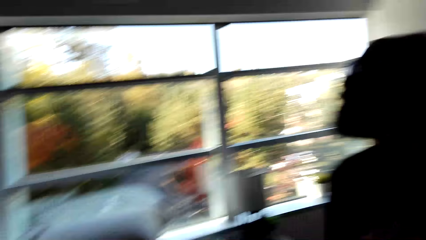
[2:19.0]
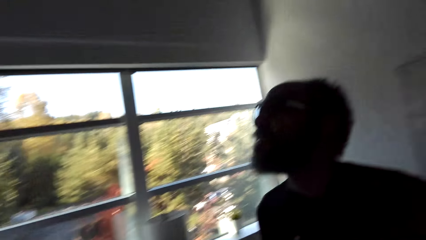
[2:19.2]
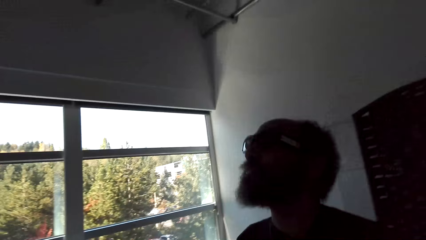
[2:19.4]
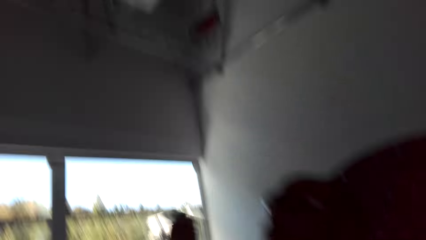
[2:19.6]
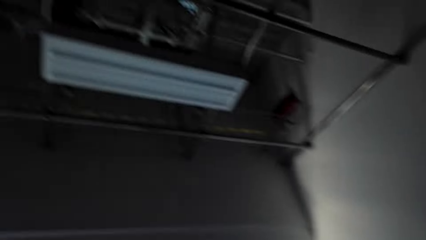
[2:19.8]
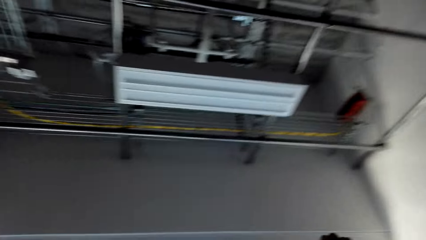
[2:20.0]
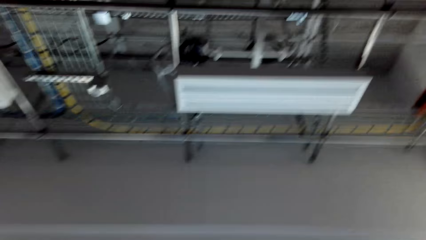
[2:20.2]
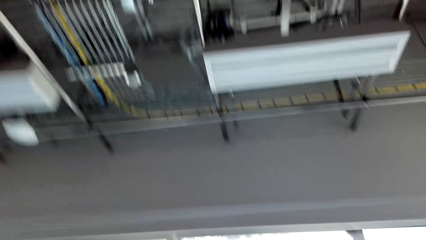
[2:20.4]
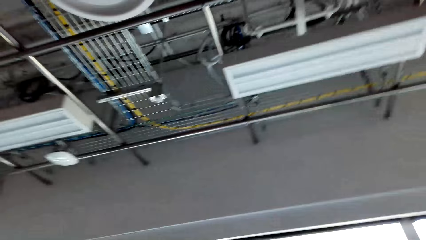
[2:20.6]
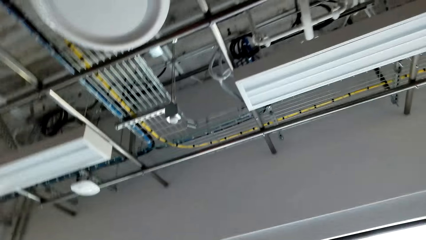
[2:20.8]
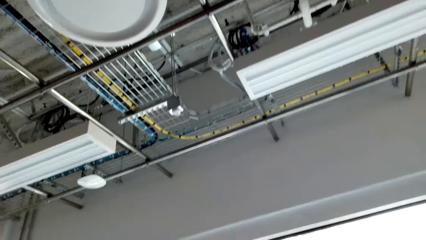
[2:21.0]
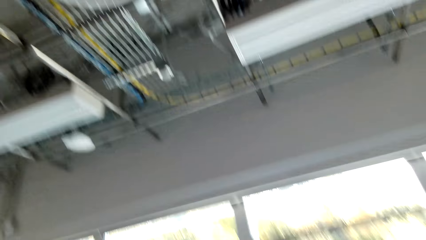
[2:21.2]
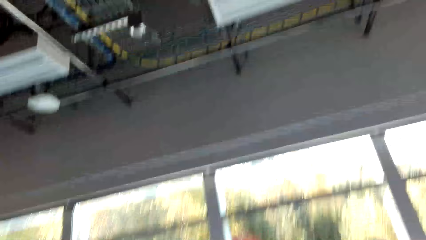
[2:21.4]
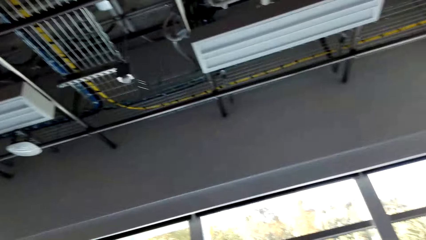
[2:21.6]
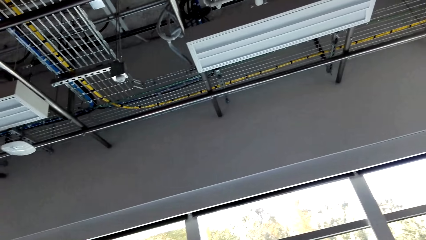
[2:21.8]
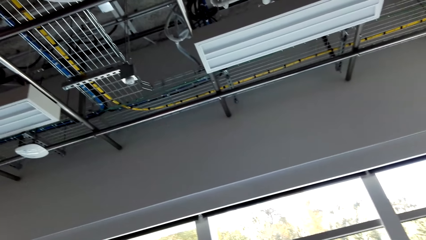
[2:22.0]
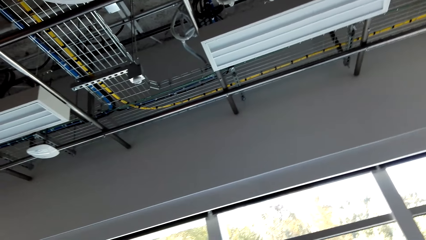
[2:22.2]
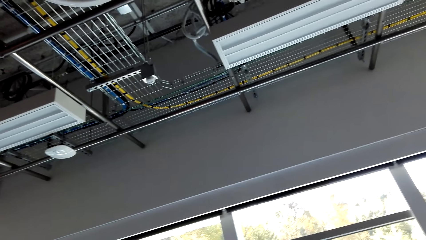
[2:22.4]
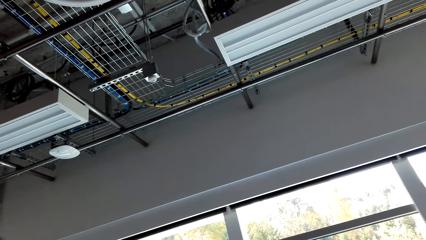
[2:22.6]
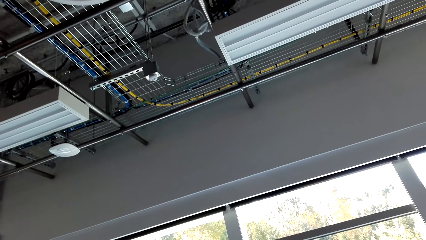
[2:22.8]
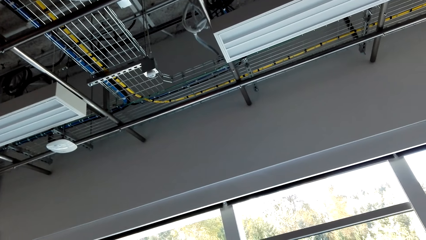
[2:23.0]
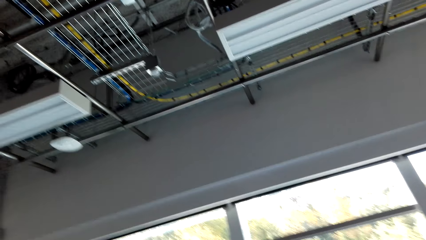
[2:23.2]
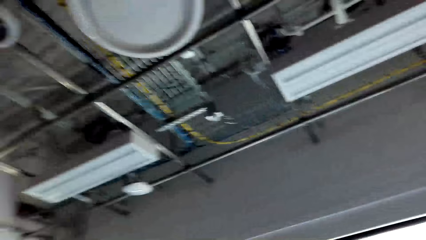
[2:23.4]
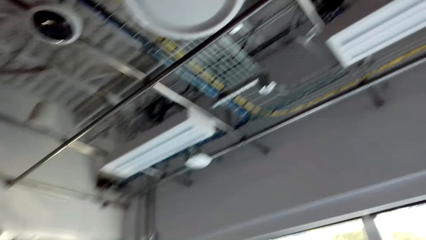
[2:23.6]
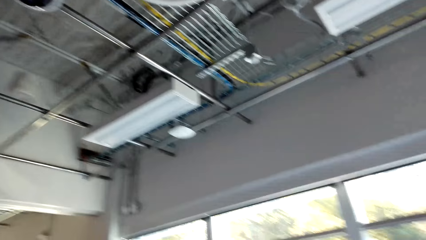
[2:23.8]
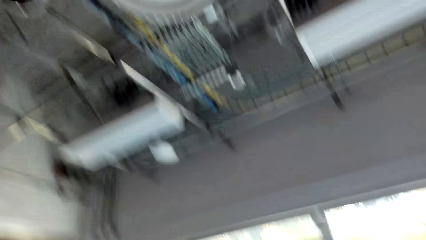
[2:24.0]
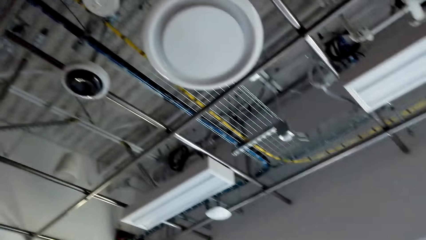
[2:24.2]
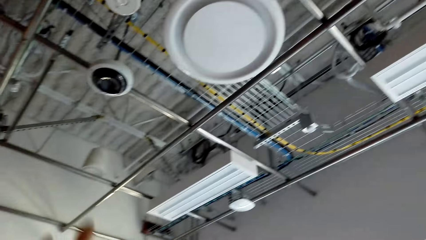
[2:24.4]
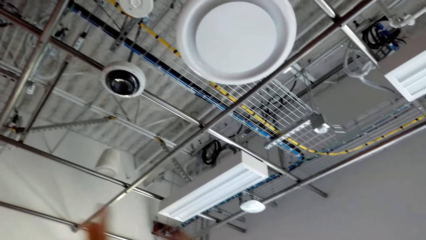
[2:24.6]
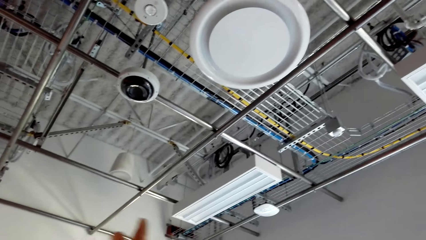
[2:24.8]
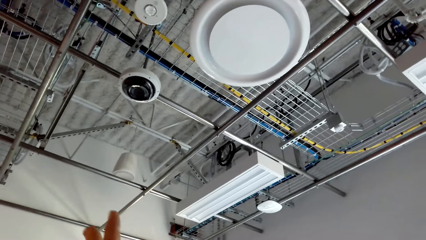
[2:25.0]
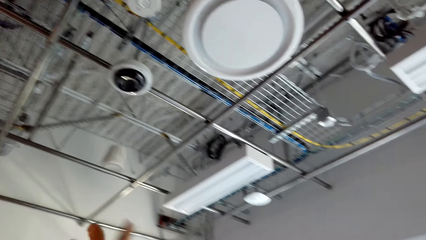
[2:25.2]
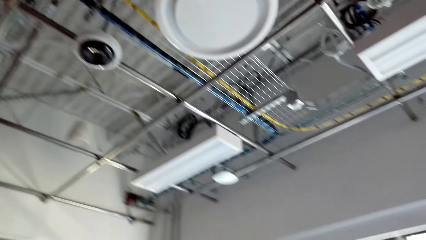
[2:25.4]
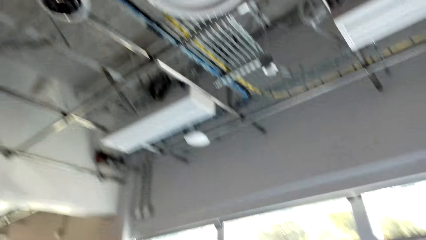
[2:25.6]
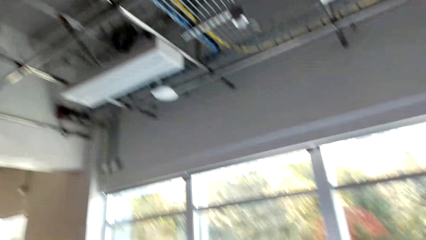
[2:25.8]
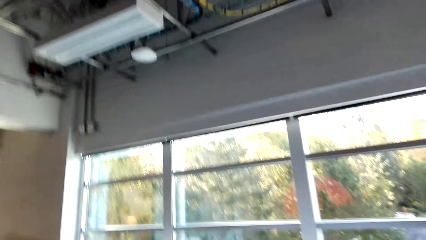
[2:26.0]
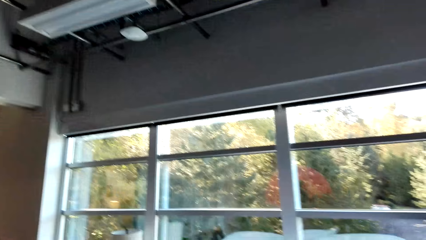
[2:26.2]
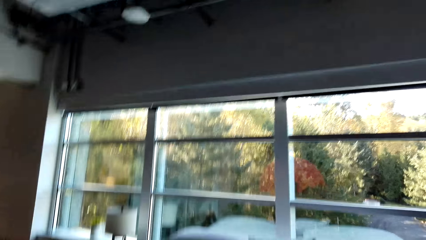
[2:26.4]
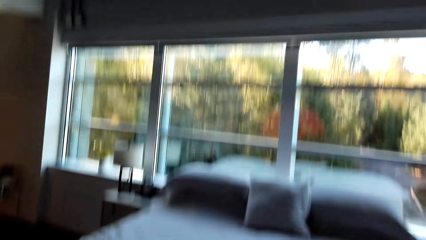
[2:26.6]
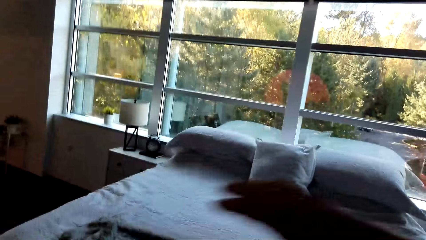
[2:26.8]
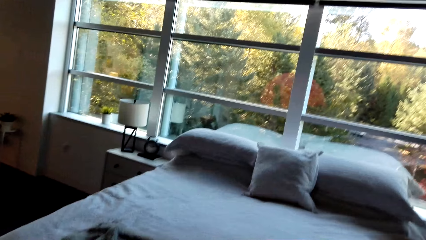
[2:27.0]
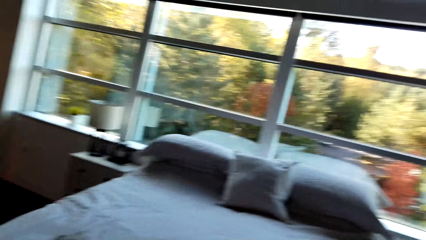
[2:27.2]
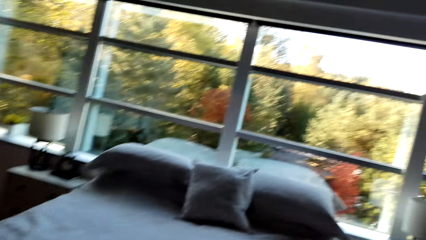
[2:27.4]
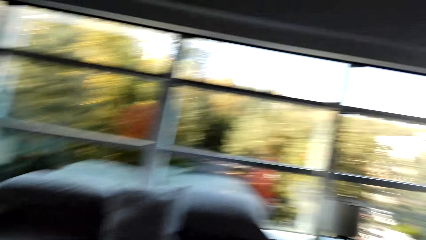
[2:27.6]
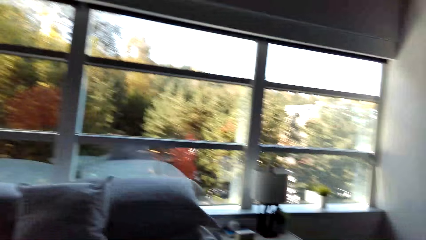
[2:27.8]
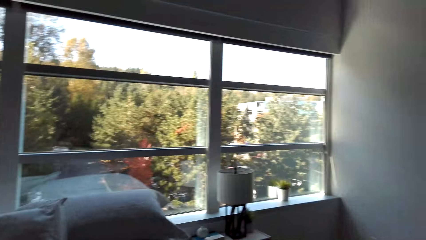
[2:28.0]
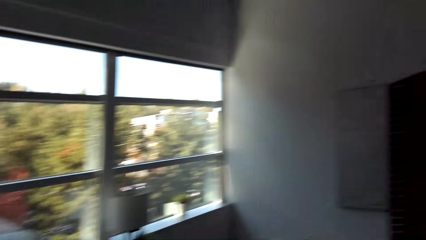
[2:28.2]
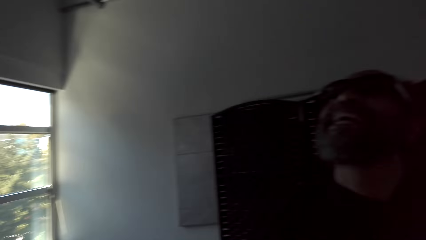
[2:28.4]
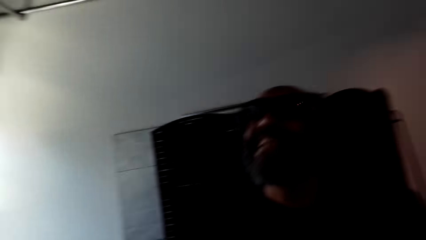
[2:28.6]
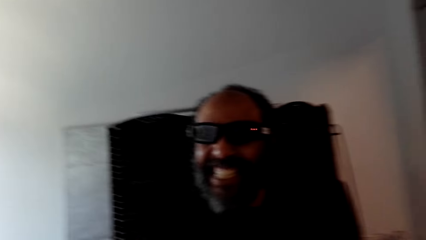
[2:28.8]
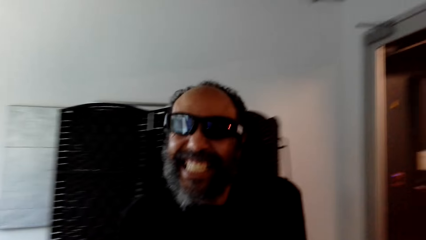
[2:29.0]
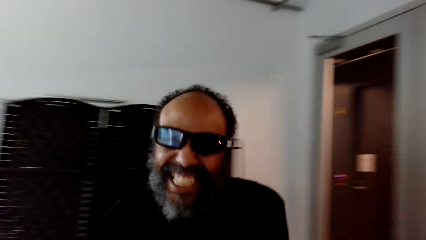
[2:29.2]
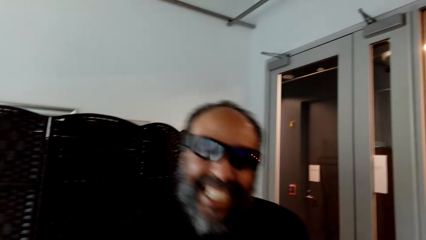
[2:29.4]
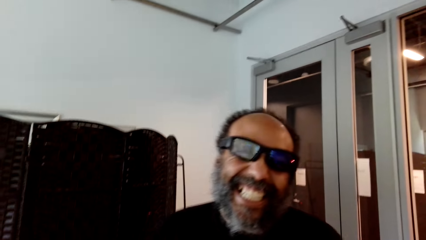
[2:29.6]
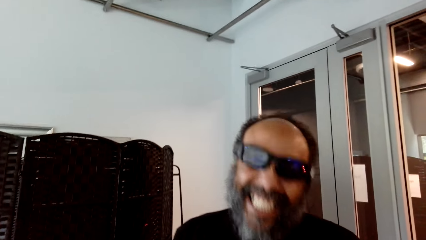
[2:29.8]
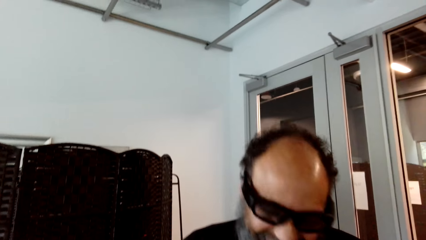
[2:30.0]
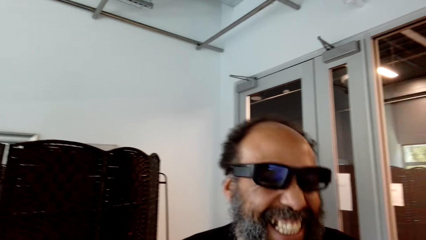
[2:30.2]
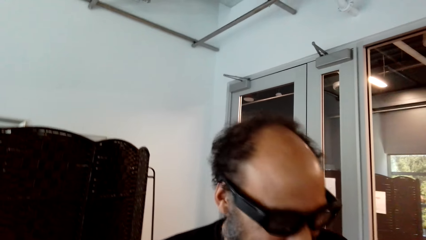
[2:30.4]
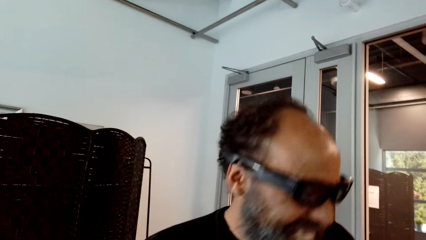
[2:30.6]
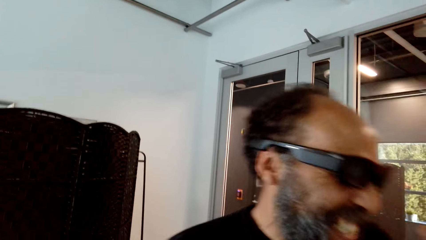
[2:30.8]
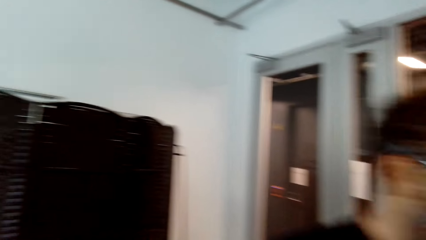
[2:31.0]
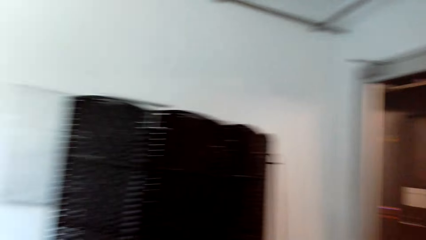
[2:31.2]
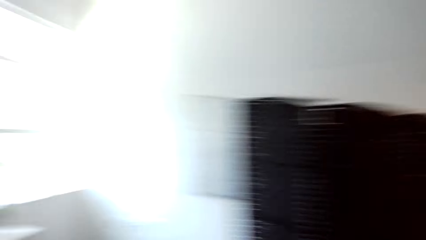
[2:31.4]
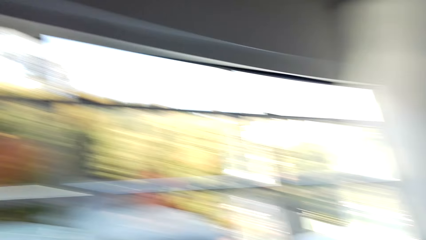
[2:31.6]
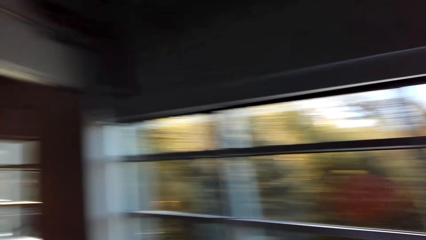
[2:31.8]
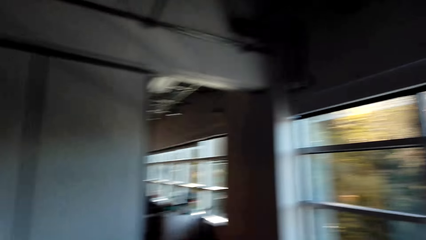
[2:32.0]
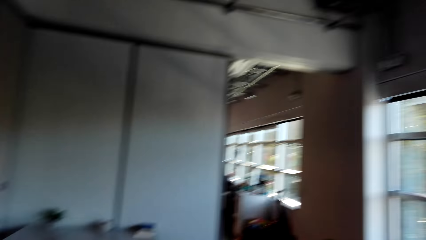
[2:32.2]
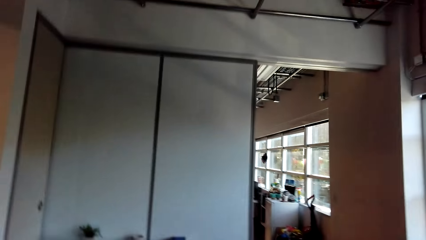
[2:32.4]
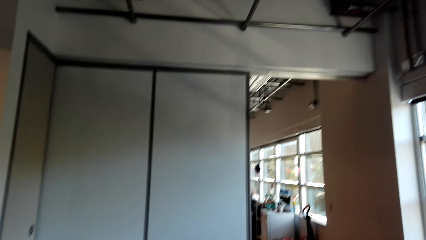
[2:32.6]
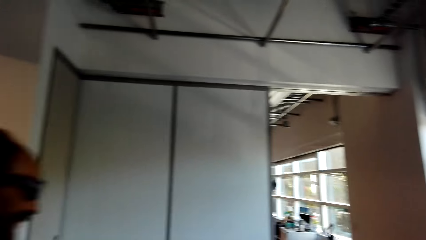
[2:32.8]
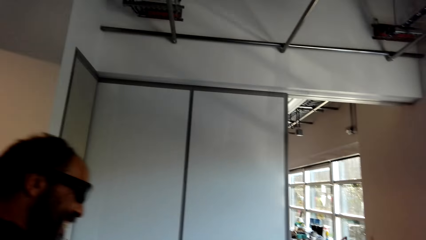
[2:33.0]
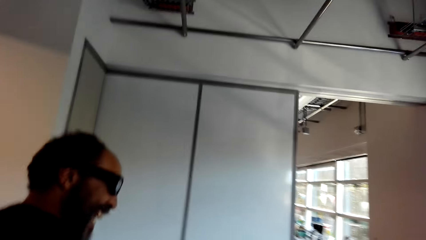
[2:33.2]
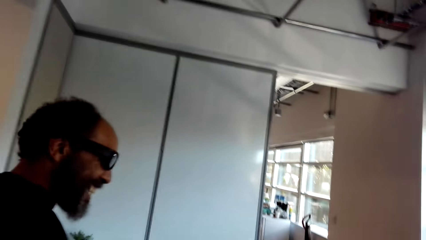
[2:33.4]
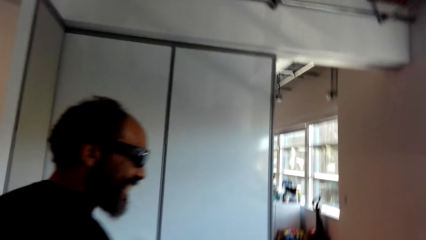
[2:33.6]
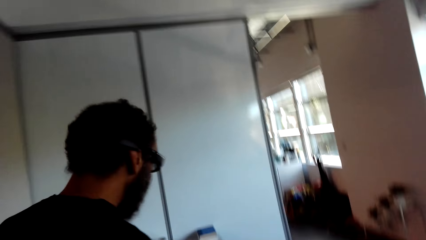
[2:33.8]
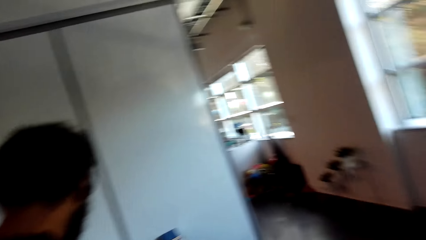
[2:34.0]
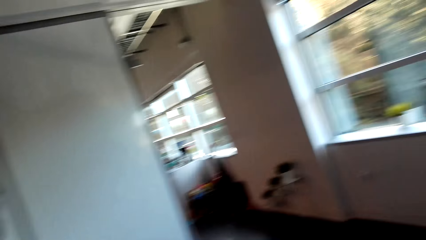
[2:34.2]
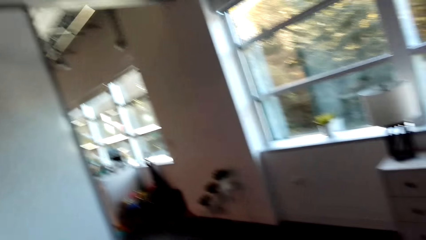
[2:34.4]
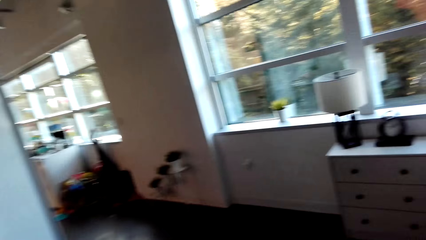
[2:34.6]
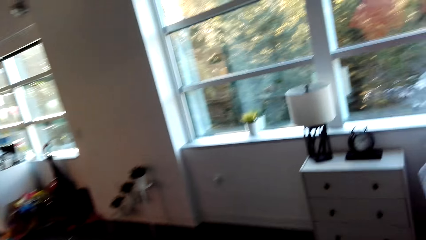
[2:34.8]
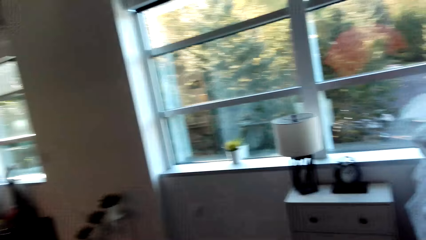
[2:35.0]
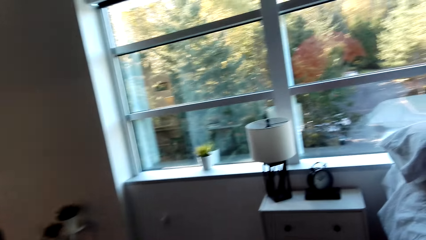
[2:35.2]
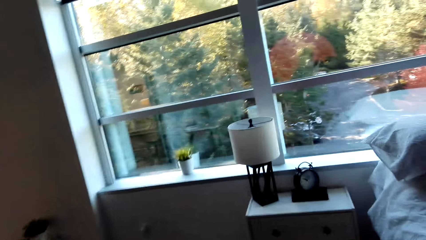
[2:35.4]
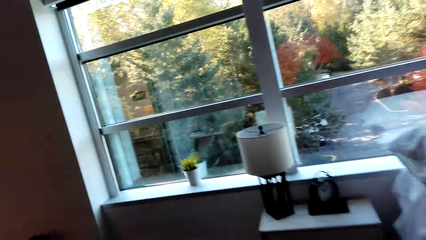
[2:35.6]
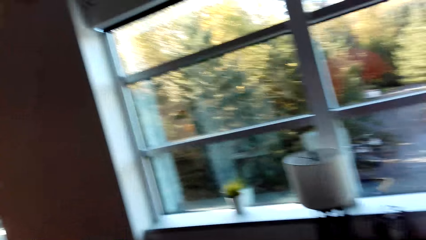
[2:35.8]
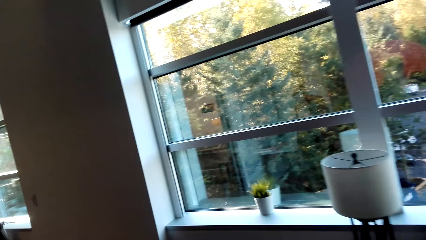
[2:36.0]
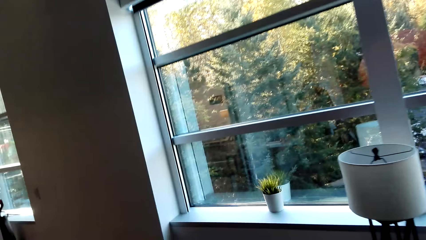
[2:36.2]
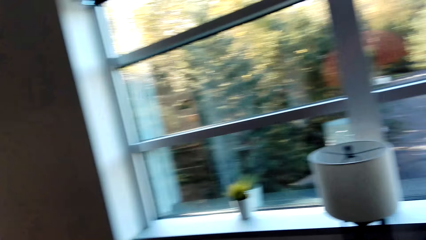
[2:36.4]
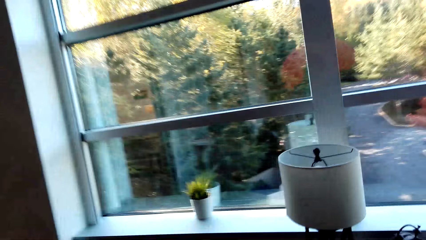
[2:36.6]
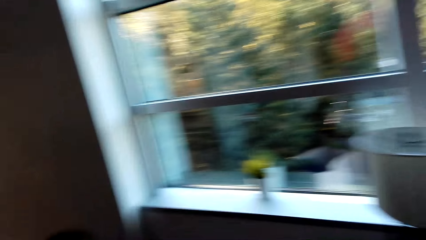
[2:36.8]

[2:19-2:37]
The camera wearer points up. A man points in the room. The man nods the head. The camera wearer walks around the room. They walk in the house.
